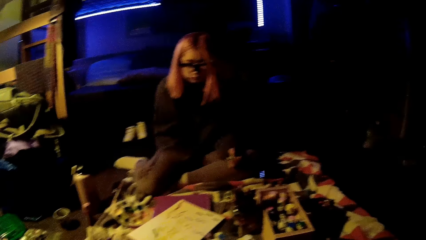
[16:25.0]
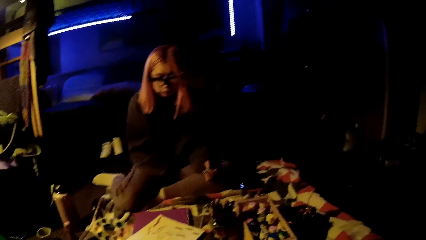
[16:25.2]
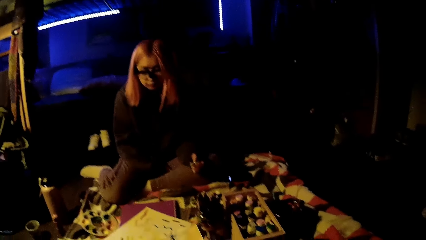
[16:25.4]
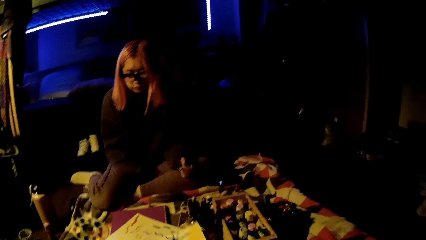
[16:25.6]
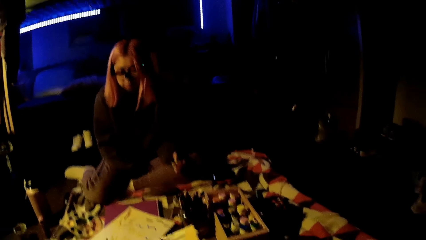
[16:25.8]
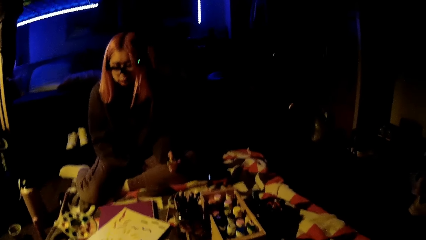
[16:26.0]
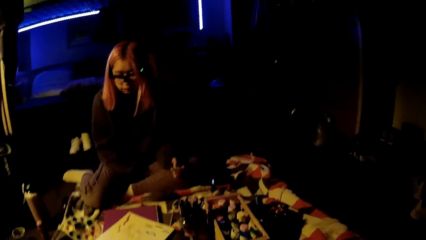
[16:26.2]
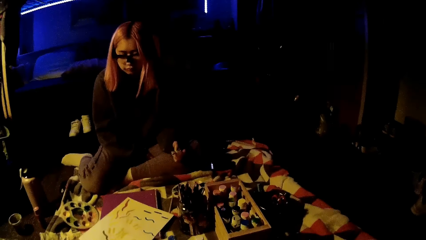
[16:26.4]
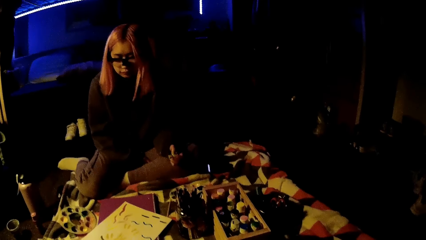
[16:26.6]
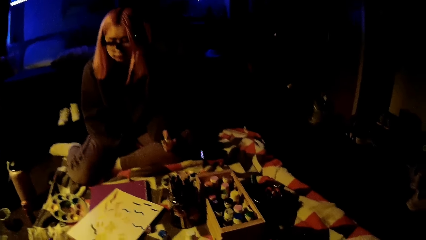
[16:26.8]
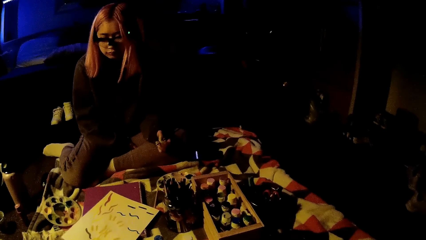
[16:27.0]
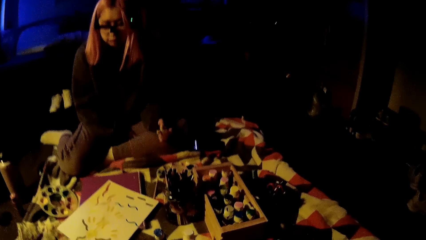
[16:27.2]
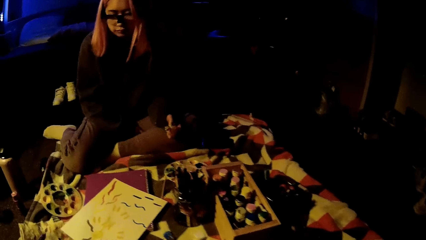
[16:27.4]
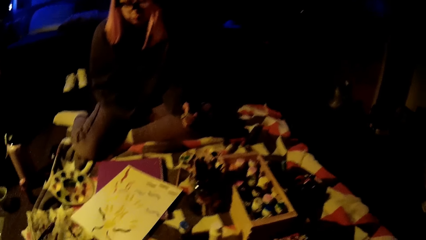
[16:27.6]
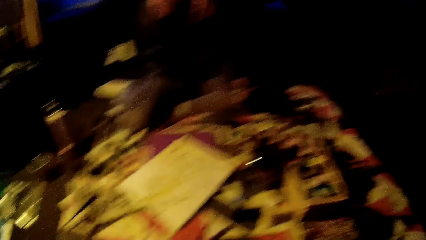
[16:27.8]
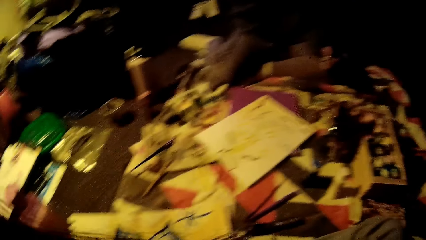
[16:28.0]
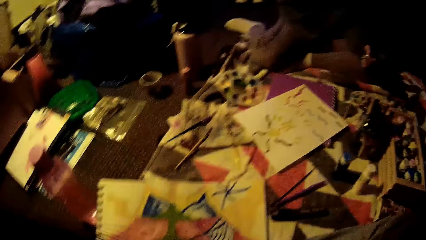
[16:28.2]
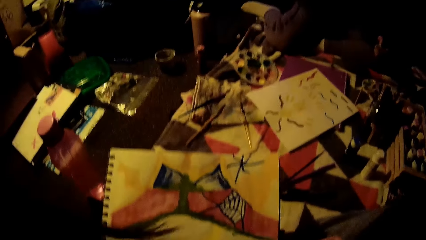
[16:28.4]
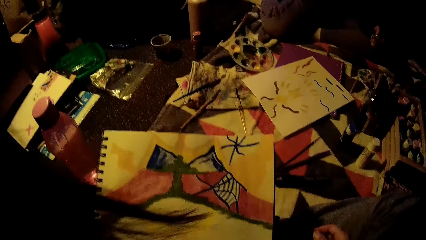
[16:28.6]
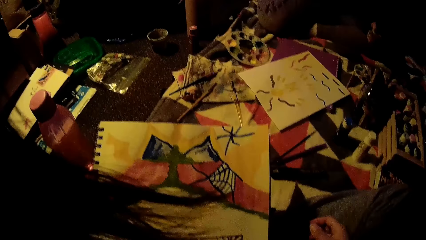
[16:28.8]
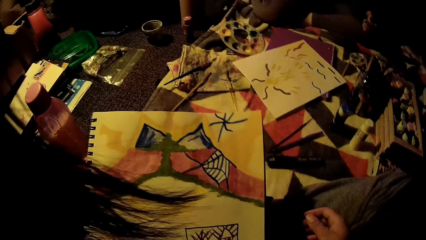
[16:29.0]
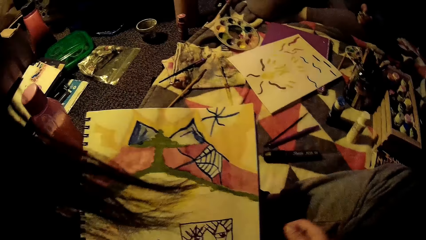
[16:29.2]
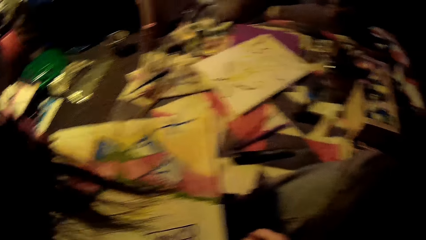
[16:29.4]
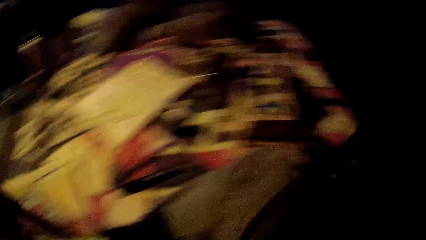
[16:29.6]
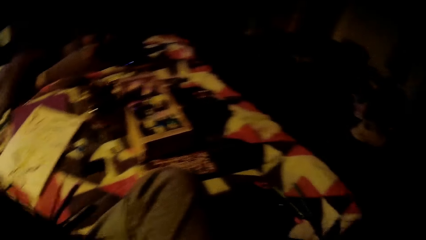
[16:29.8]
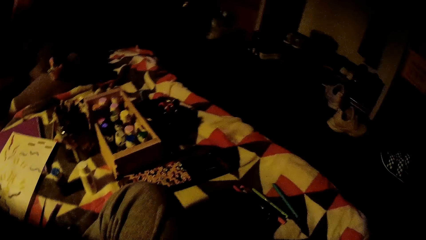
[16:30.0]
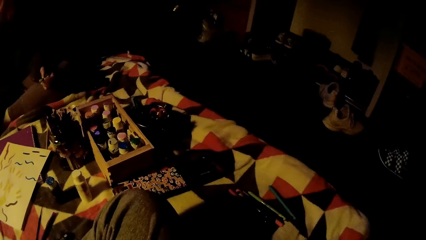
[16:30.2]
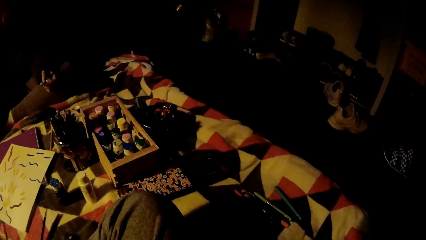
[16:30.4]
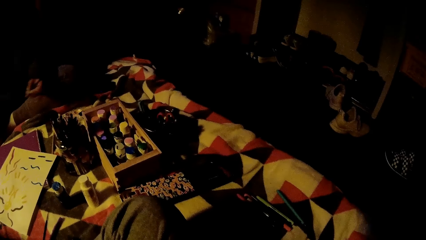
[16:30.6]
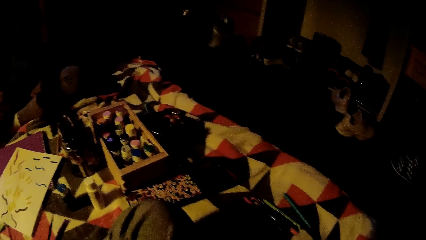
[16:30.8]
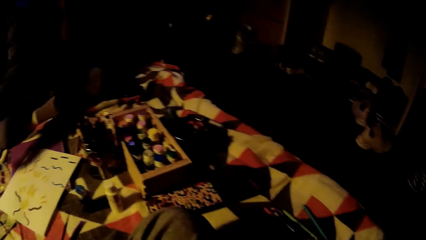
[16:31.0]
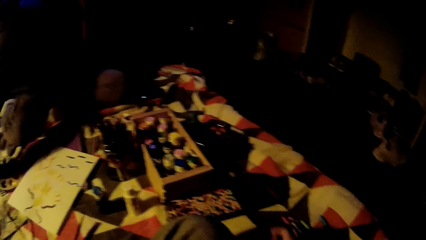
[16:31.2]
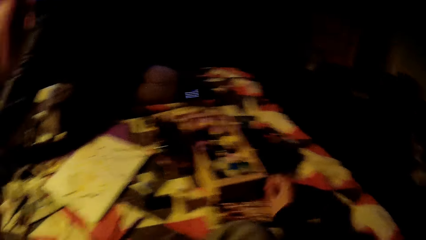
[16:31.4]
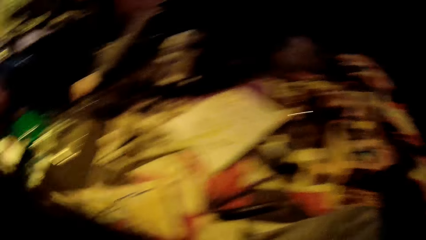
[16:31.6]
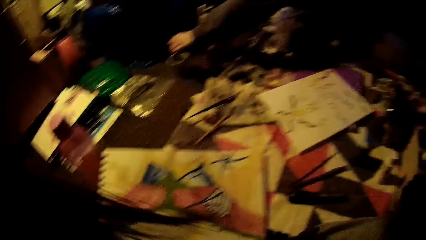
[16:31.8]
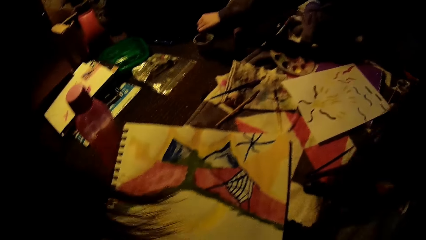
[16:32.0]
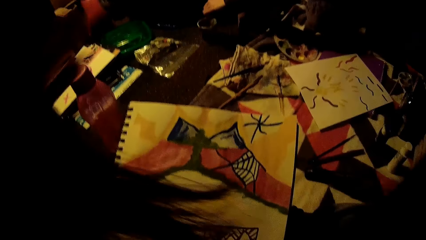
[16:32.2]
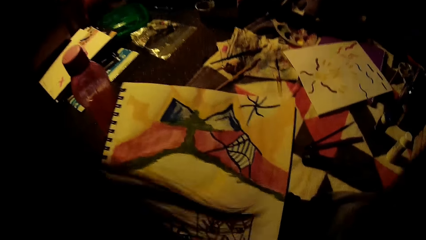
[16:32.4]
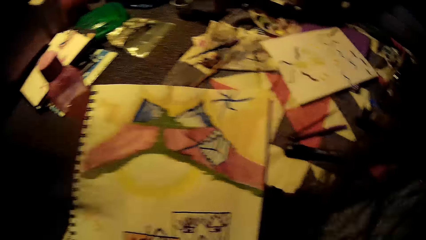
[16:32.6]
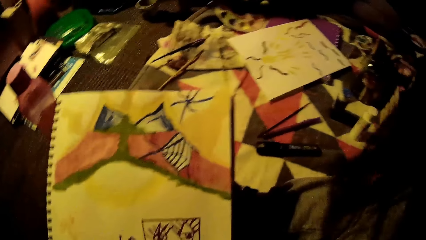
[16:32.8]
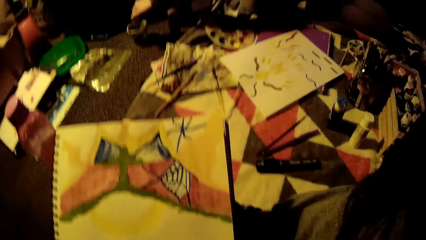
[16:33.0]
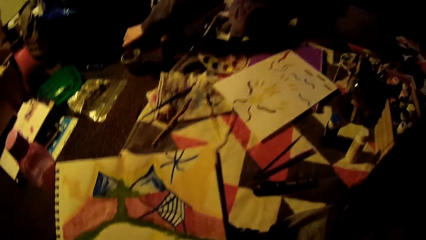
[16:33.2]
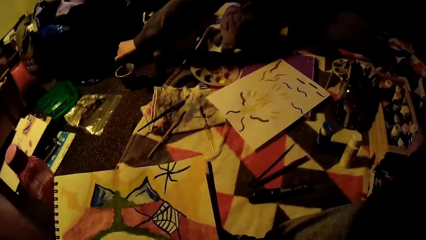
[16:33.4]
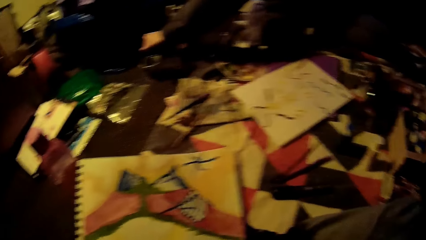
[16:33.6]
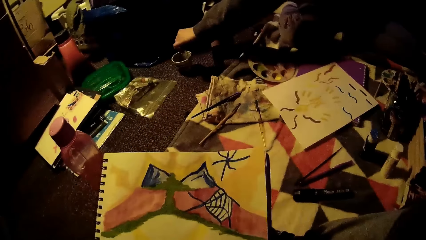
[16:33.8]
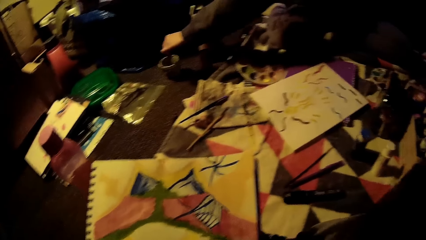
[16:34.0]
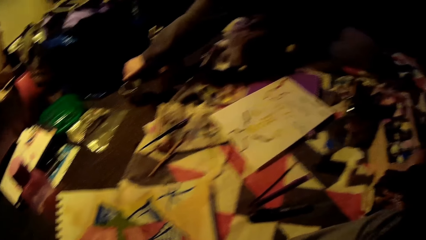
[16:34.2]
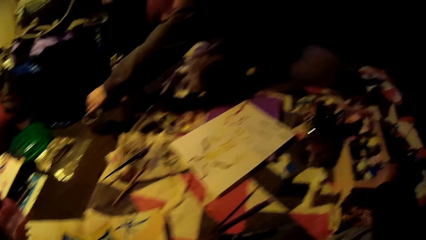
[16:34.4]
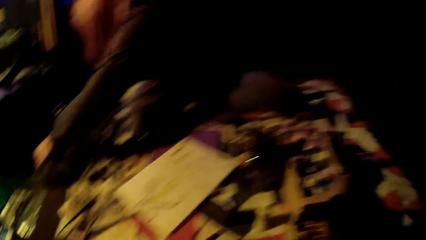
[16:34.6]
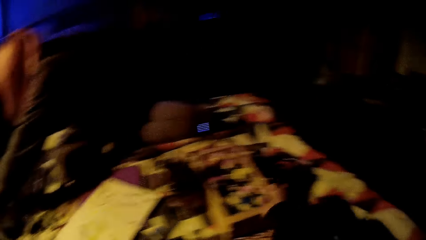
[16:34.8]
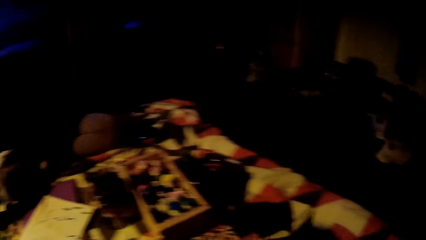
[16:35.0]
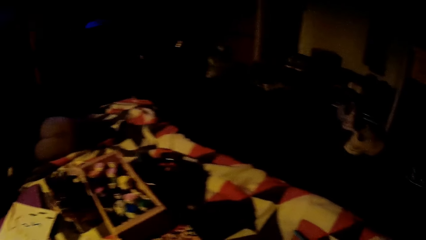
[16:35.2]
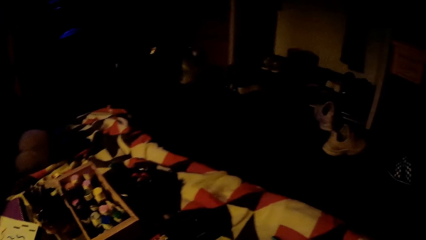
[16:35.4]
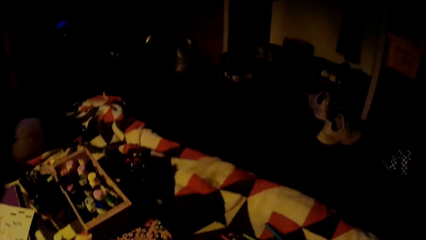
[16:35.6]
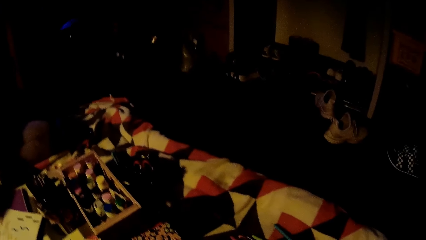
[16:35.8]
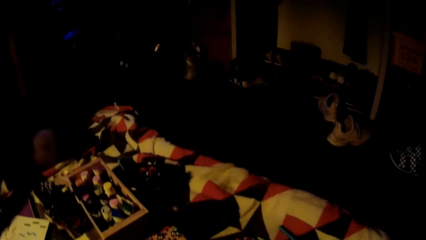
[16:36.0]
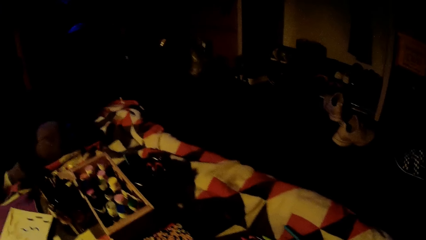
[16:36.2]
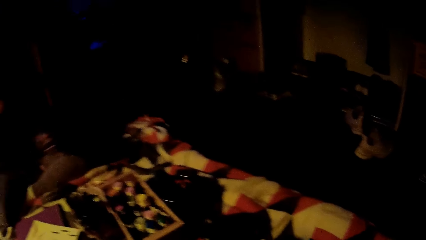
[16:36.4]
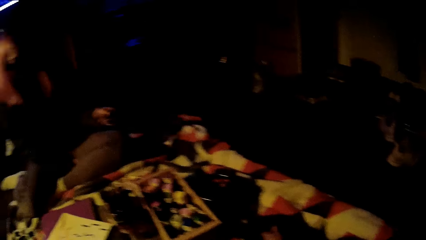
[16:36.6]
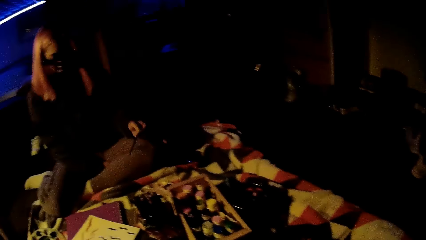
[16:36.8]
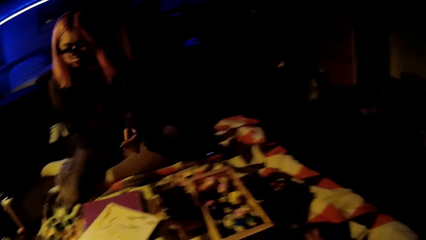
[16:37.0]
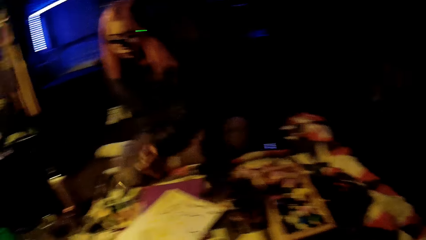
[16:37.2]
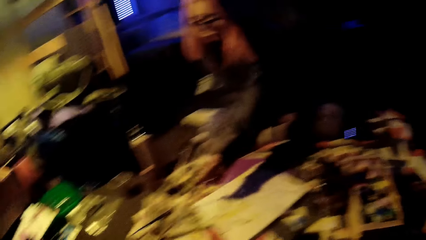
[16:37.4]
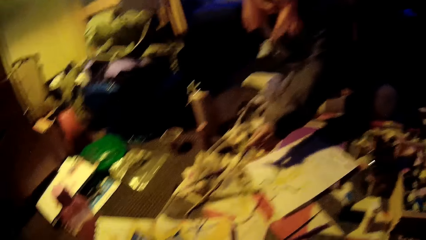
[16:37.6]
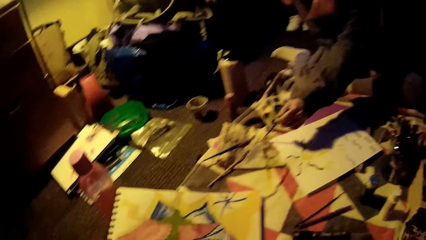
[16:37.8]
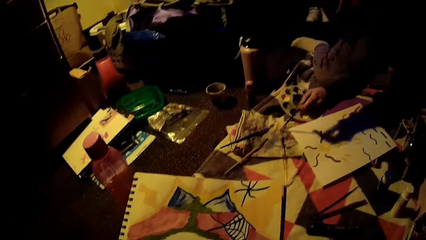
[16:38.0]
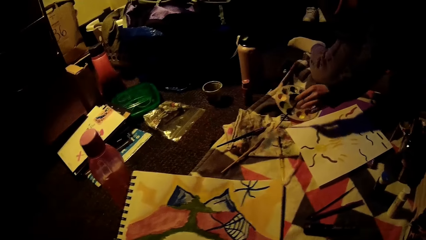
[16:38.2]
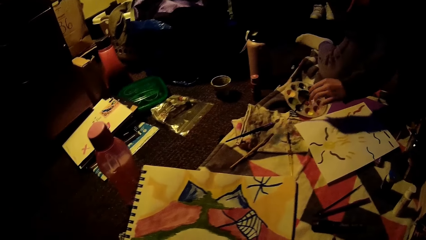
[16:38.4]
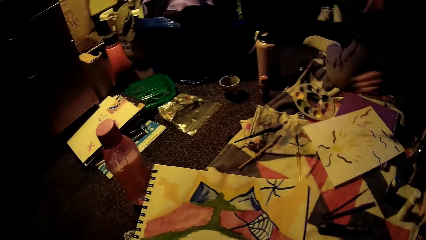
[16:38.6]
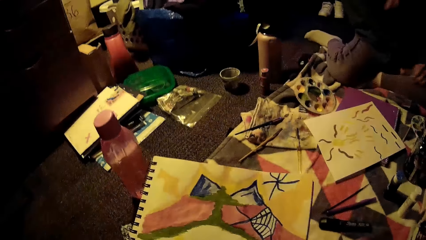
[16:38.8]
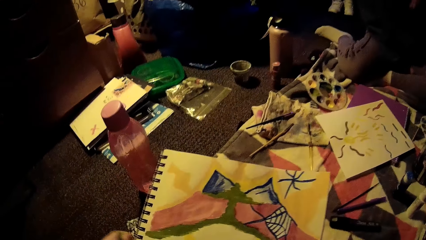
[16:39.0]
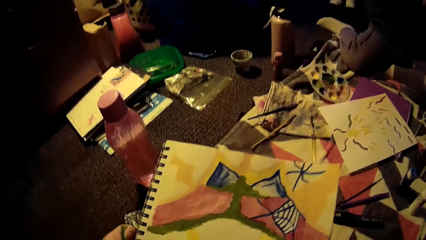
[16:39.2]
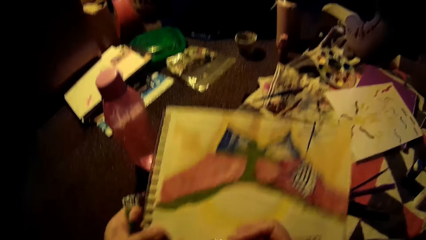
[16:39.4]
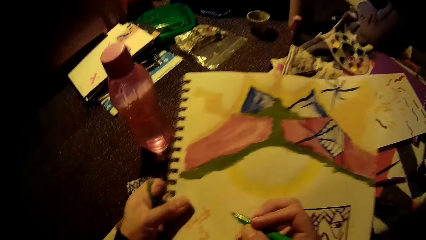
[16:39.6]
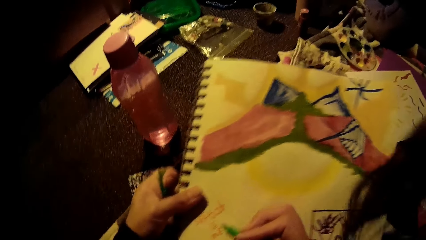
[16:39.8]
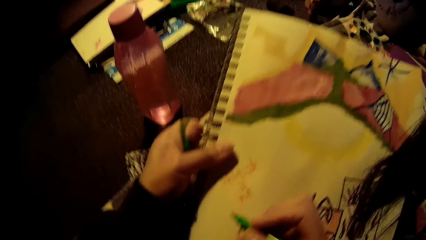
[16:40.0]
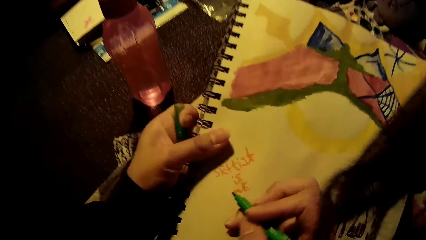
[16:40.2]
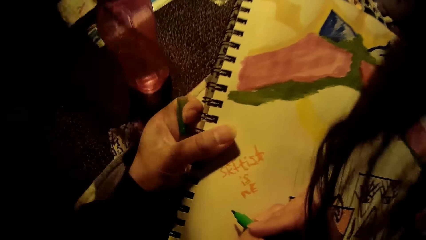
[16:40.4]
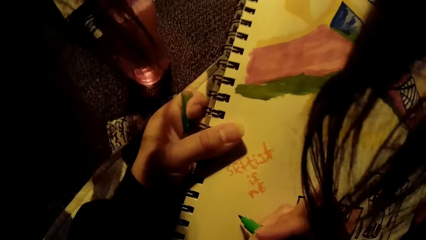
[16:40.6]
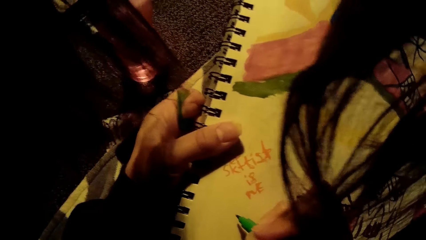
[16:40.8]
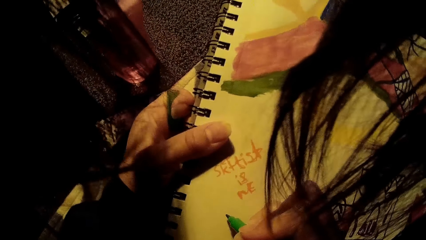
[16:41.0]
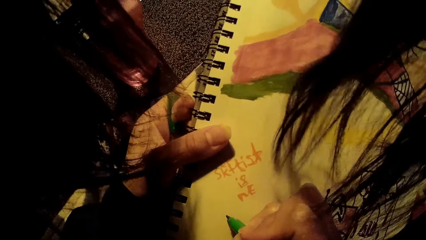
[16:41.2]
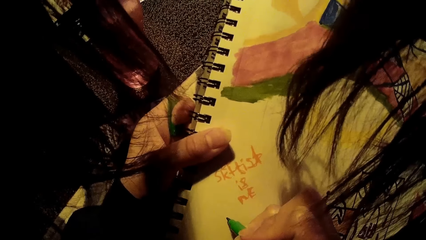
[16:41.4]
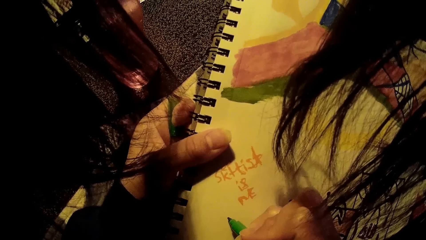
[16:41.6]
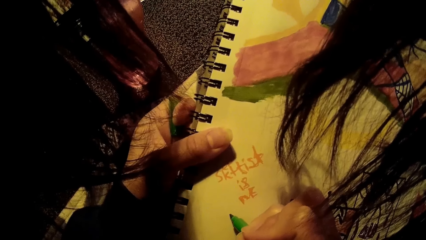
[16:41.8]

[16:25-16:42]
The camera wearer picks up a drawing book on the table. She looks around in the room. She checks on the drawing book. She looks around in the room. A woman dips the paint brush into a steel paint brush bucket with her left hand. The camera wearer touches a tin in a box. She looks around in the room. The woman looks on the drawing book. She paints on a drawing in the drawing book. She wipes the tip of the paint brush on a paint rag with her left hand. The camera wearer straightens the drawing book. She holds the drawing book with her left hand.
